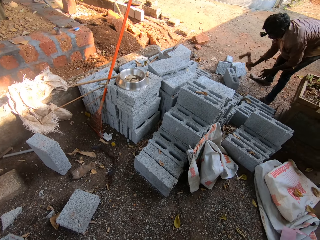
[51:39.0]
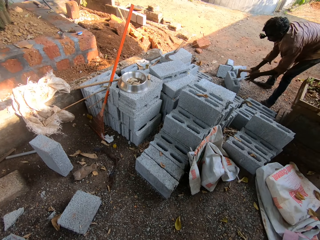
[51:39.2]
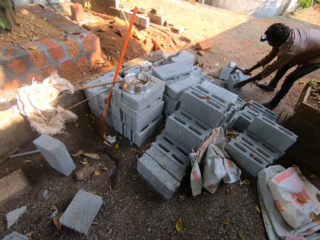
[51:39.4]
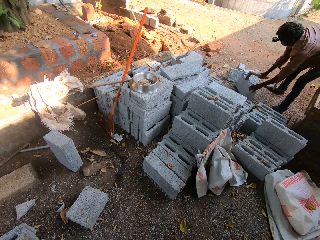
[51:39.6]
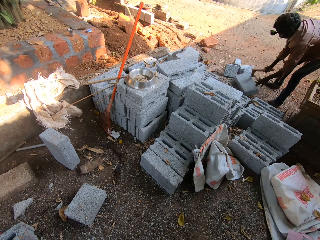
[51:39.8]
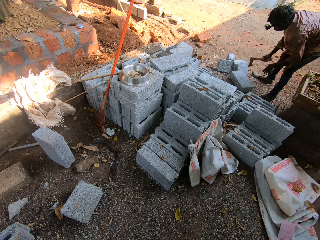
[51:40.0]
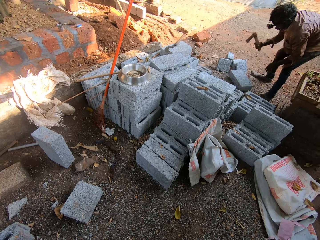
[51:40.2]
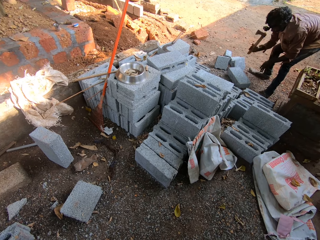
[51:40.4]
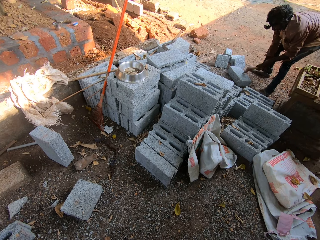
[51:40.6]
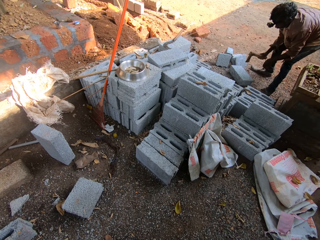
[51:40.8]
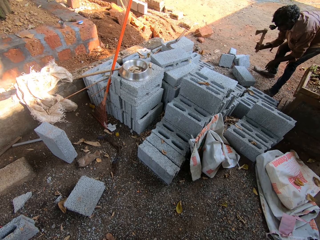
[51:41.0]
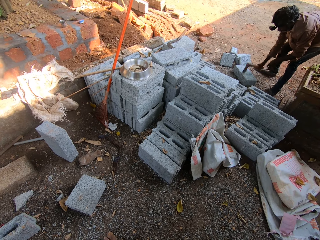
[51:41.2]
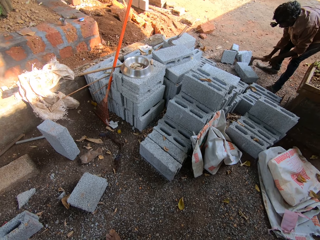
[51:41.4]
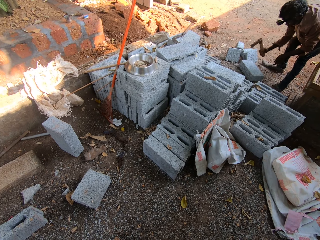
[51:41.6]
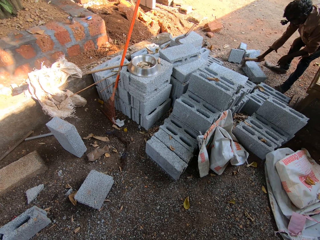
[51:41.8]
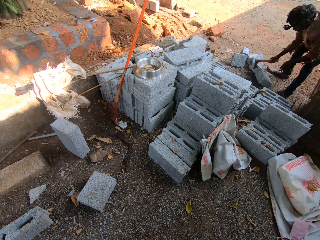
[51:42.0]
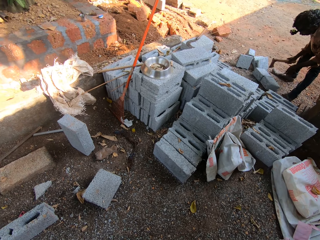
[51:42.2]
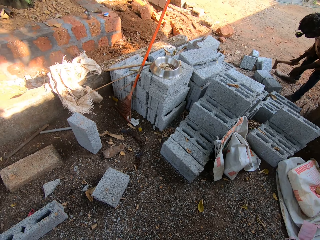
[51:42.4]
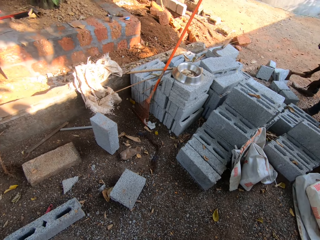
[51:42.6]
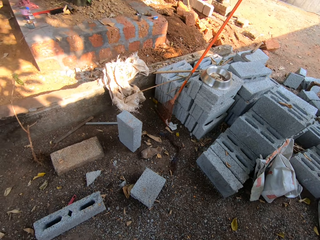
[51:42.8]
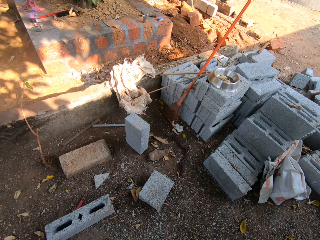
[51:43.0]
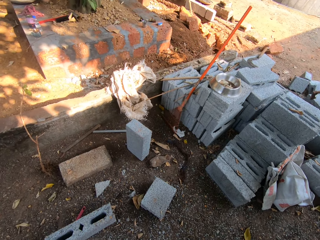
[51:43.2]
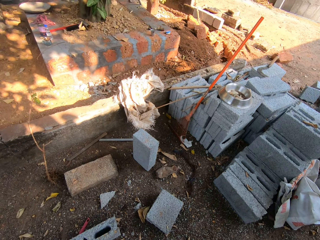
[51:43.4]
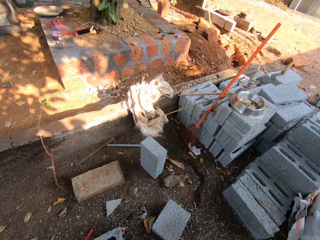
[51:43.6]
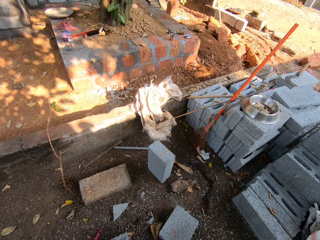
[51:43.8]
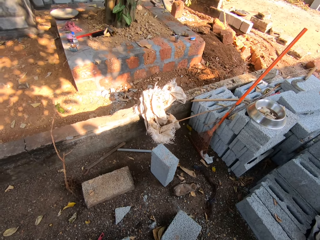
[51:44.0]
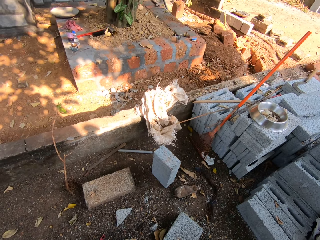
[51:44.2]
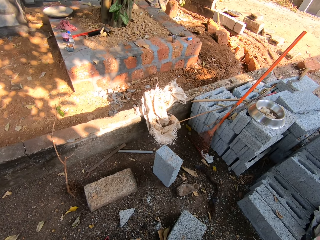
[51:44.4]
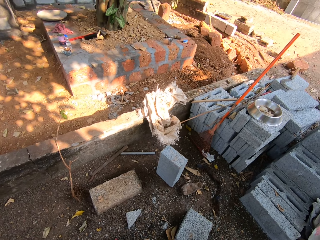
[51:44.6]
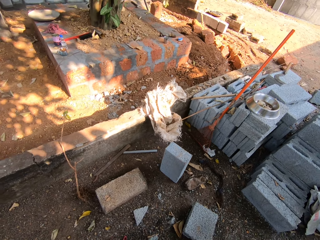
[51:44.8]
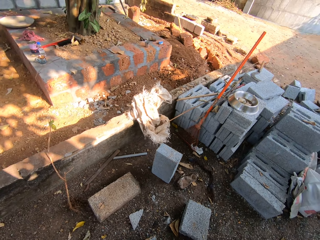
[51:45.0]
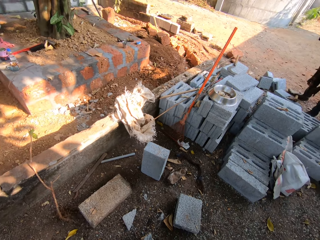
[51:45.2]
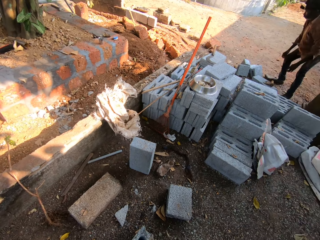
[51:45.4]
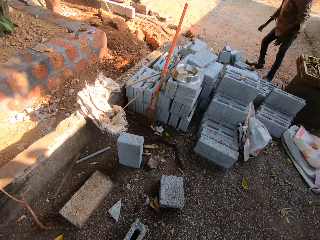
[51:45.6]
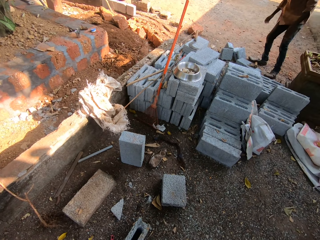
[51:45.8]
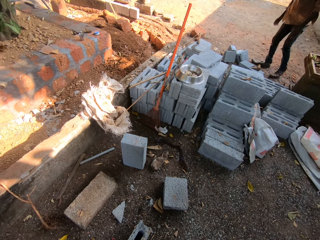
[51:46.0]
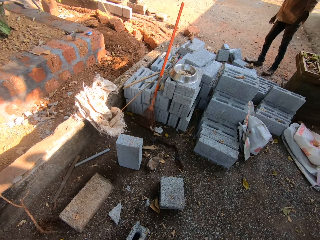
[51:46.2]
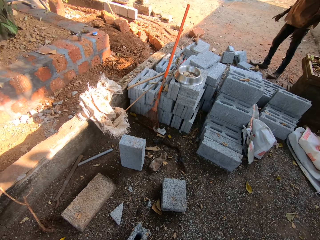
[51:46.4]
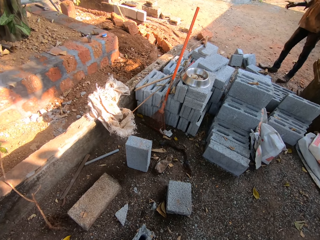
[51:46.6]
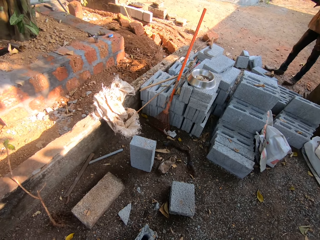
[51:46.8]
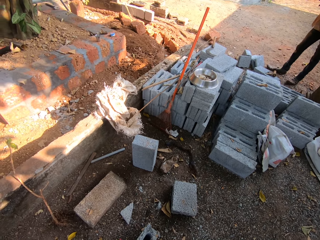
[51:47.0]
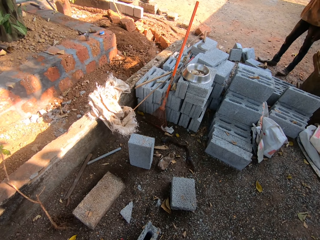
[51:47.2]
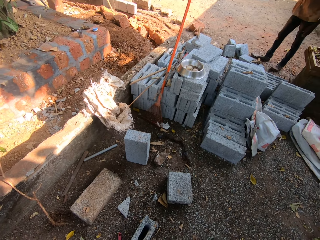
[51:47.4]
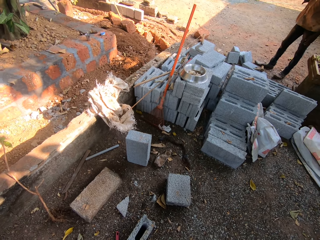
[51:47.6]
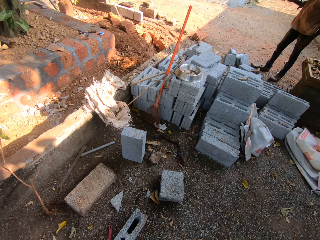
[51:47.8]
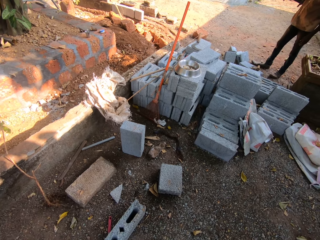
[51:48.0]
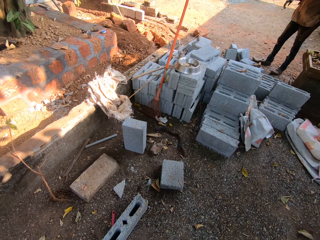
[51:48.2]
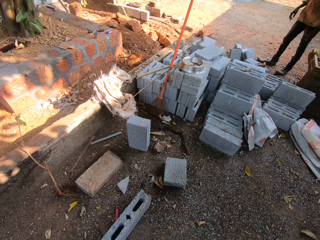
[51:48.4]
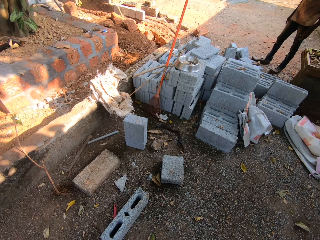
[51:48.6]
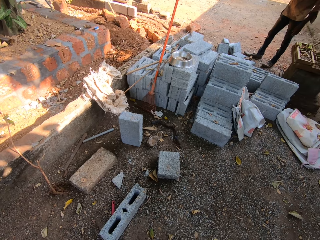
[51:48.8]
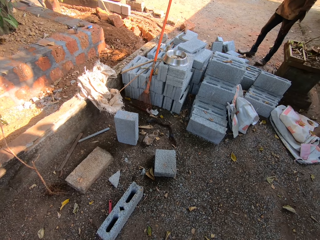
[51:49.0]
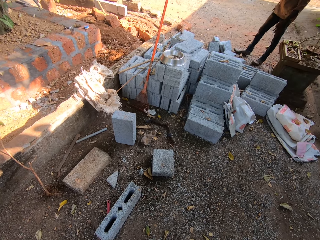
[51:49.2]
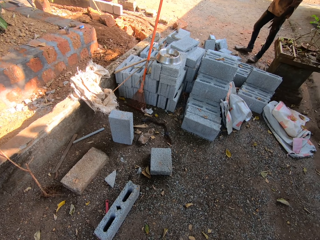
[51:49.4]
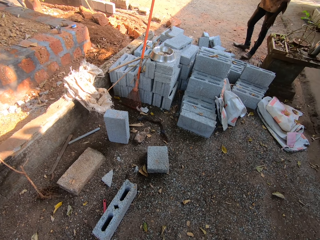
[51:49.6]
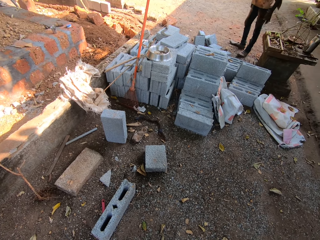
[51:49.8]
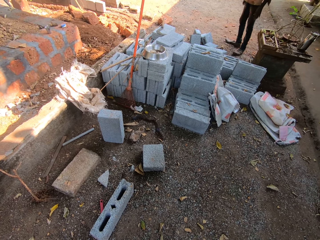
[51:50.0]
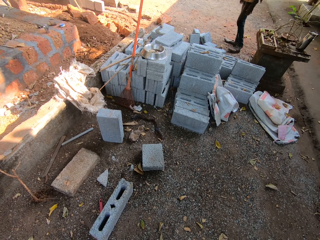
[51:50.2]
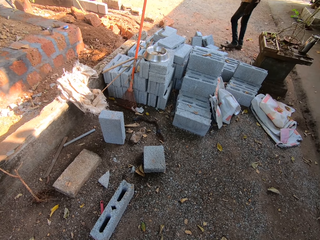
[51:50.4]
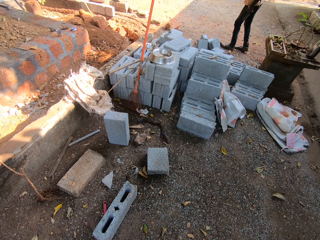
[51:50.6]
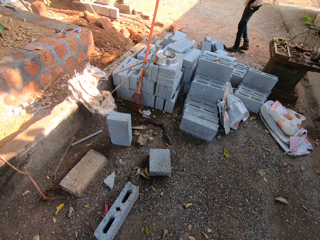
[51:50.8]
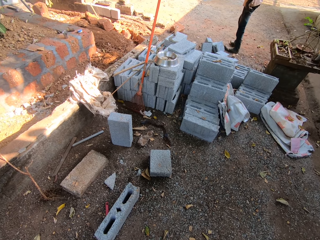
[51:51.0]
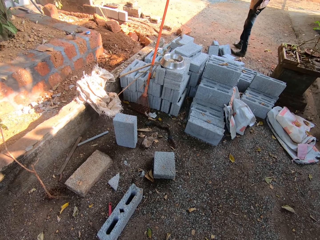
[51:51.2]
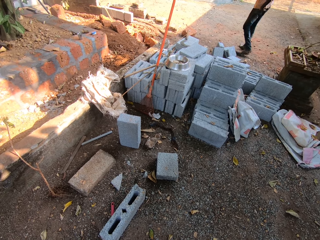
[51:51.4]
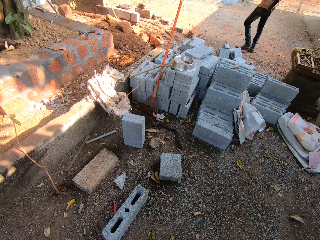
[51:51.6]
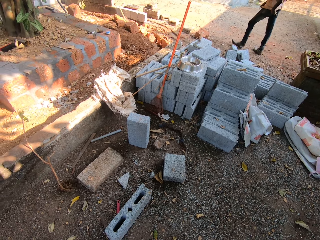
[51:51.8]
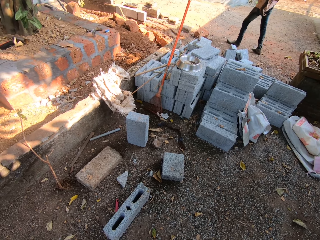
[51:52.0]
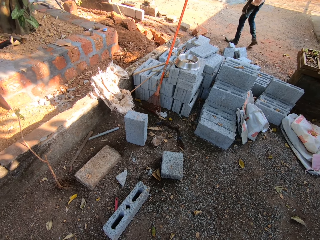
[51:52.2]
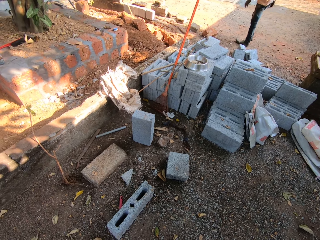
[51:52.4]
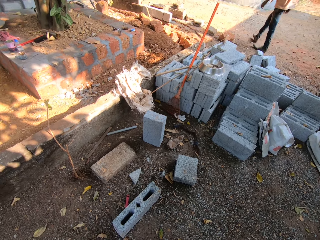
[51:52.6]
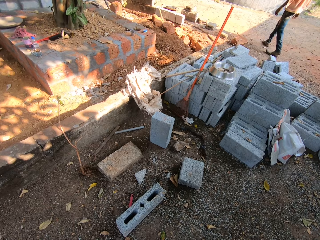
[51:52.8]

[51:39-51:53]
The man turns the block on the floor with his left hand and divides the concrete block on the floor with the axe in his right hand. The man flaps the hand and walks on a construction site.

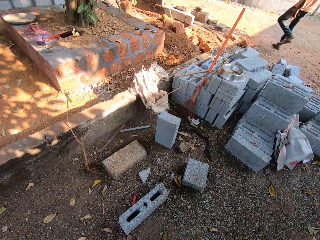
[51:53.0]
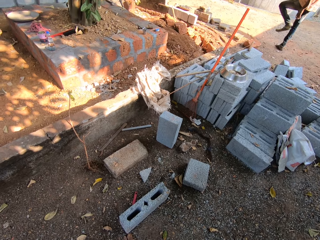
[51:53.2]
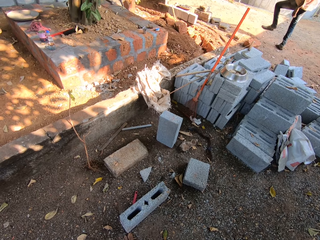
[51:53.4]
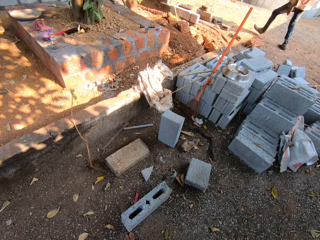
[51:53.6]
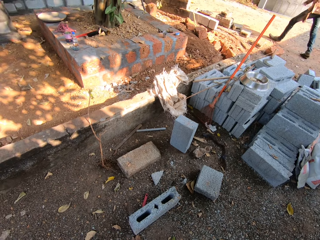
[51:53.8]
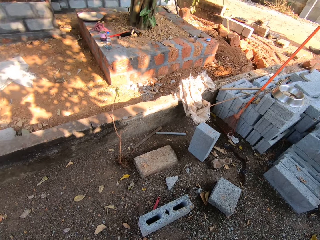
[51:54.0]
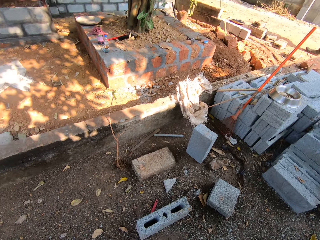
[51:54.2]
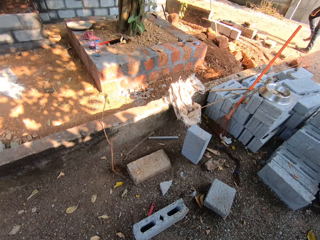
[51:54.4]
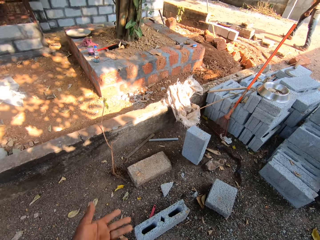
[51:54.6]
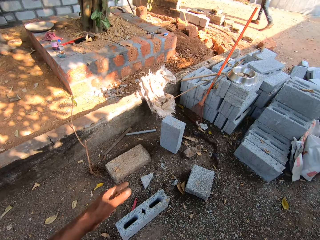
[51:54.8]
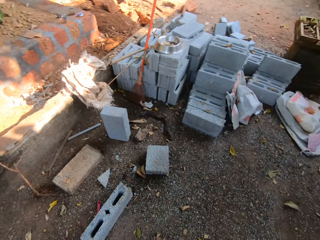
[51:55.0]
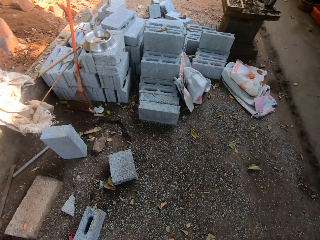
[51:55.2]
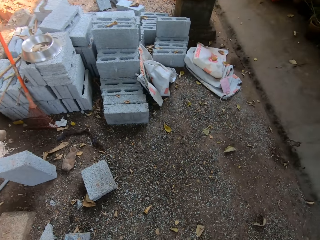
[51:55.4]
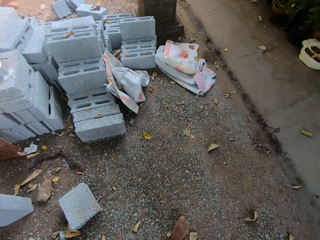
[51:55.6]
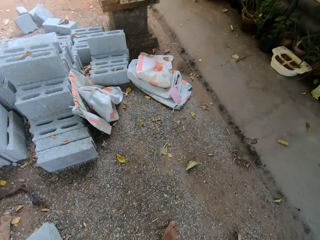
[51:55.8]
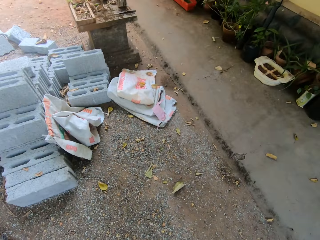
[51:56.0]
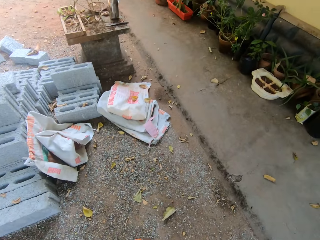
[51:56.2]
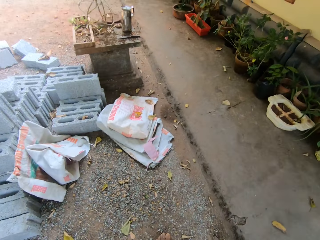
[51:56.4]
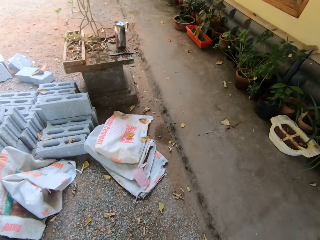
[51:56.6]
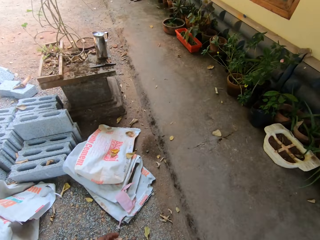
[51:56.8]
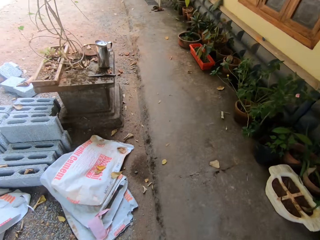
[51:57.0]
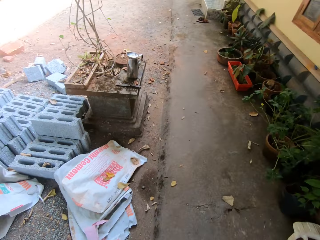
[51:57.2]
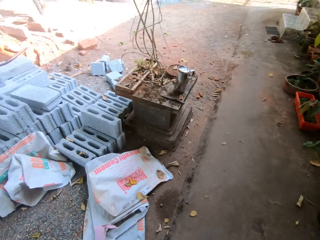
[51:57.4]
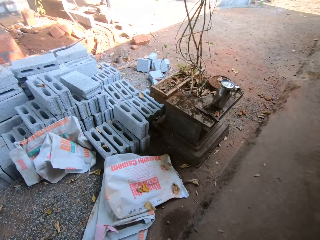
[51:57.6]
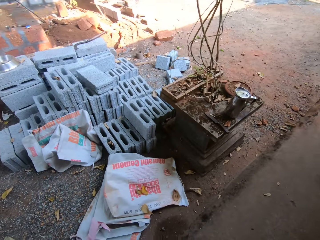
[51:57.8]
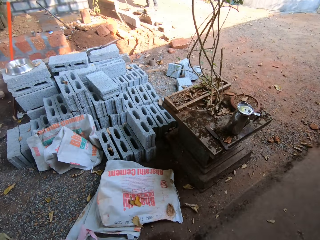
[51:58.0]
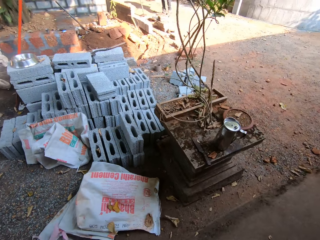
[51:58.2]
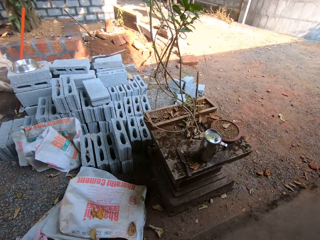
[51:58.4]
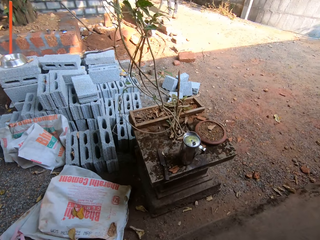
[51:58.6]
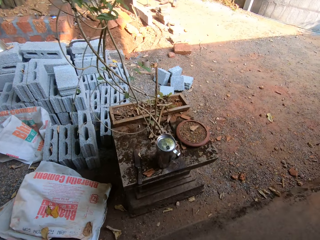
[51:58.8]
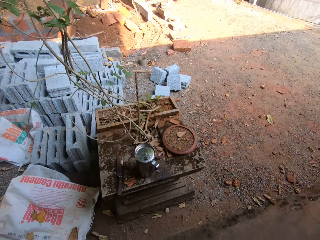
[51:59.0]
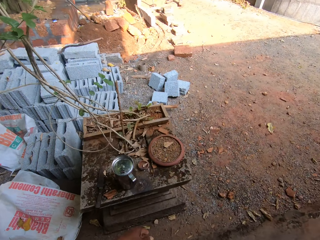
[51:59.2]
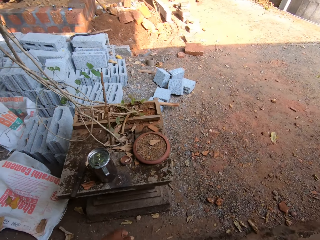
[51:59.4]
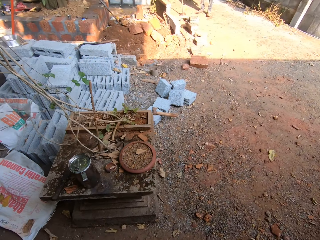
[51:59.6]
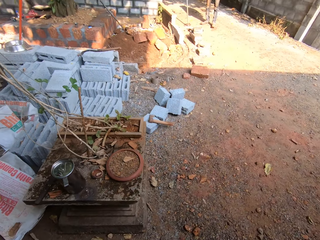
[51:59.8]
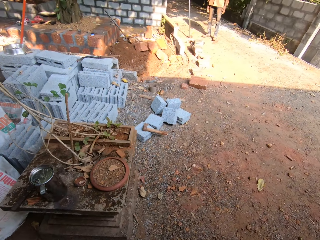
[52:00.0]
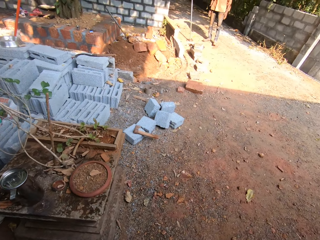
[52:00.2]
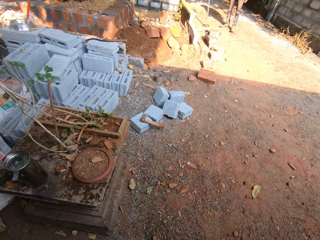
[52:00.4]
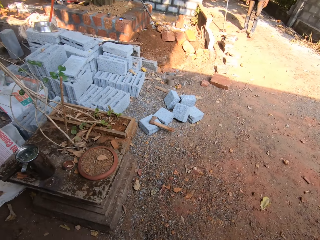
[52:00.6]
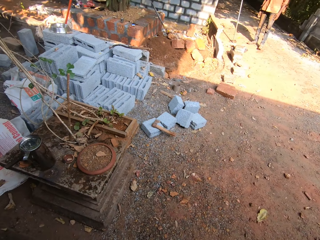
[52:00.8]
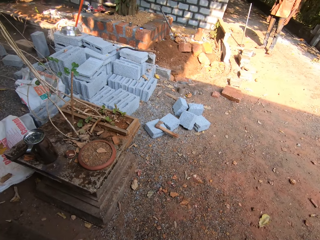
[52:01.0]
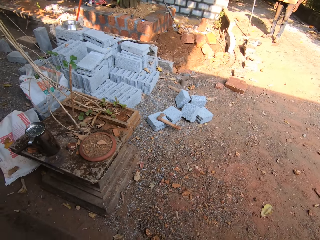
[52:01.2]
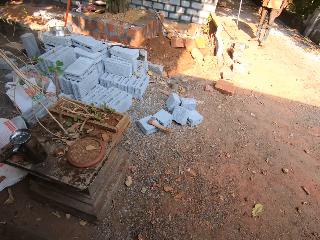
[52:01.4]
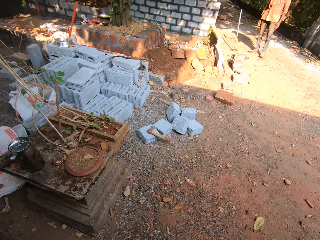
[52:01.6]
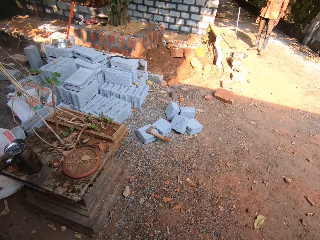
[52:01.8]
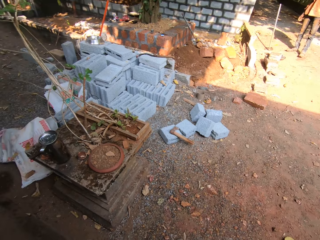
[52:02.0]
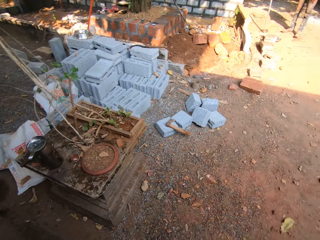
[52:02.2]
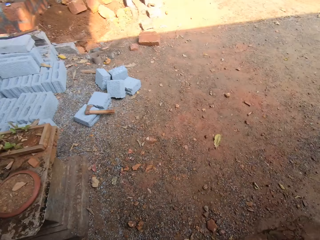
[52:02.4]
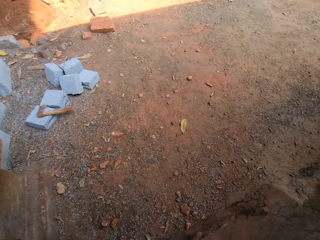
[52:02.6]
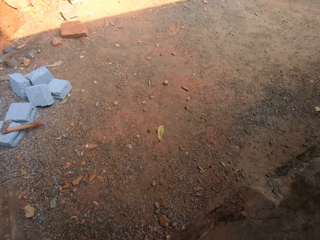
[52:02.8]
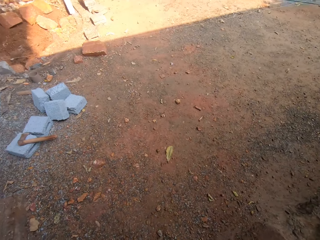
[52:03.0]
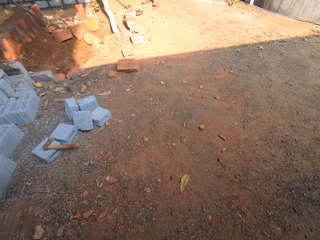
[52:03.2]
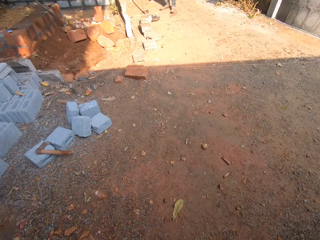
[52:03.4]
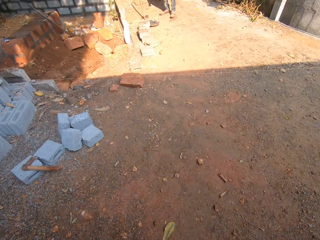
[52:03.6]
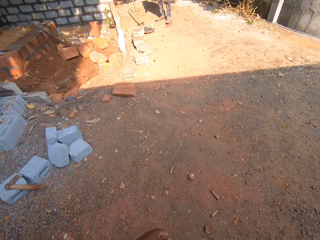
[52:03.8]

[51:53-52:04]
The camera wearer flaps the hand. They walk on a construction site.
